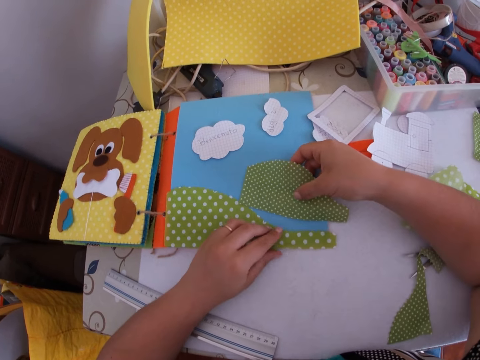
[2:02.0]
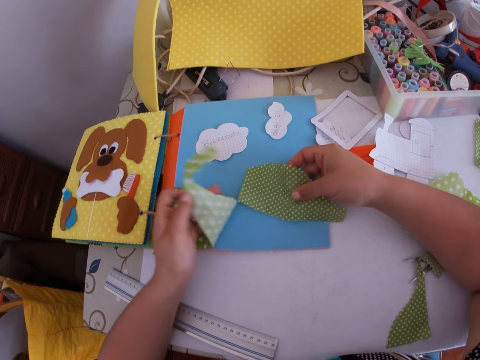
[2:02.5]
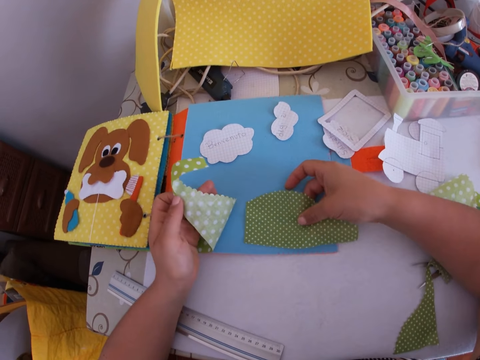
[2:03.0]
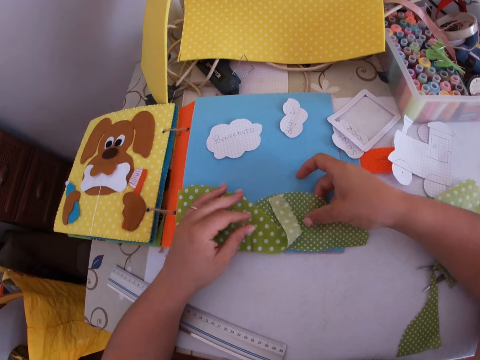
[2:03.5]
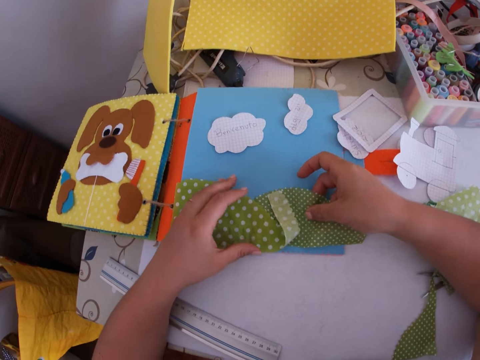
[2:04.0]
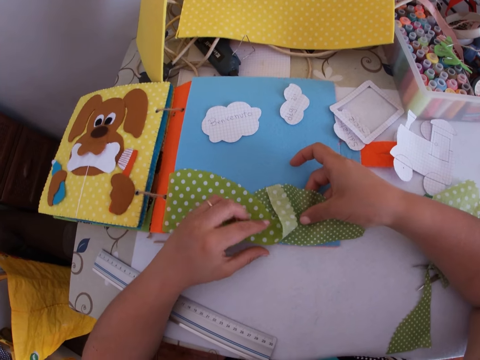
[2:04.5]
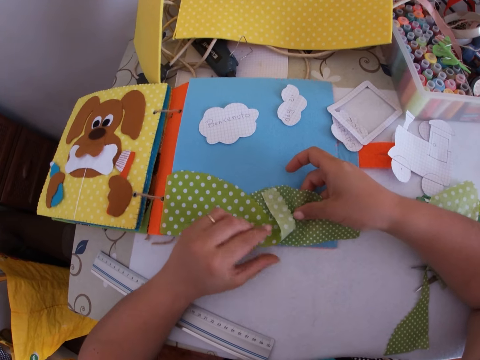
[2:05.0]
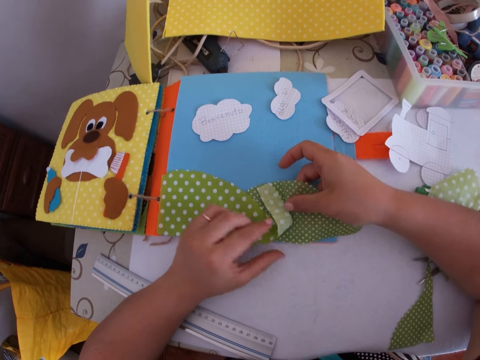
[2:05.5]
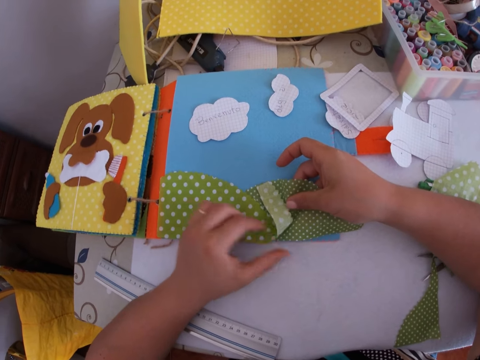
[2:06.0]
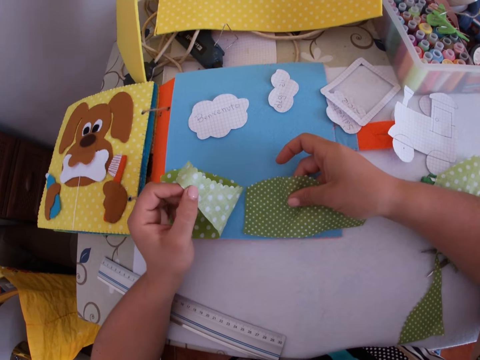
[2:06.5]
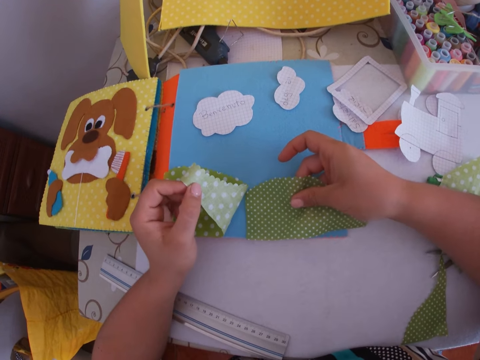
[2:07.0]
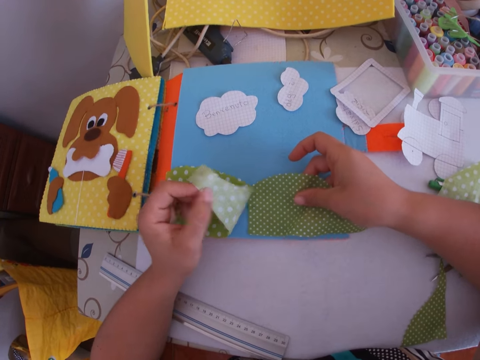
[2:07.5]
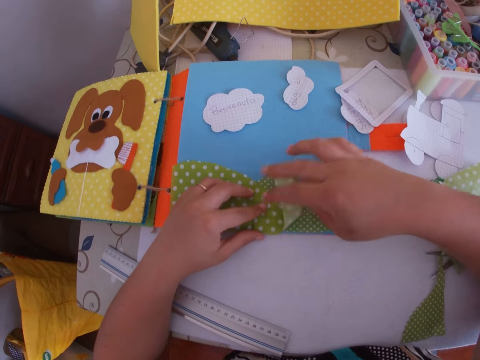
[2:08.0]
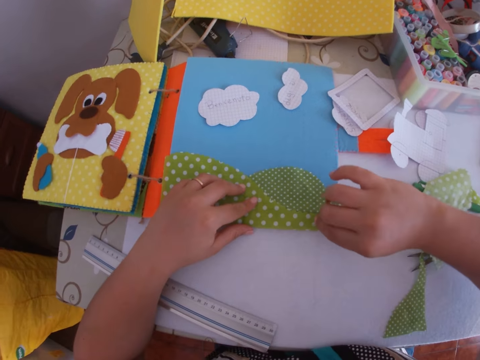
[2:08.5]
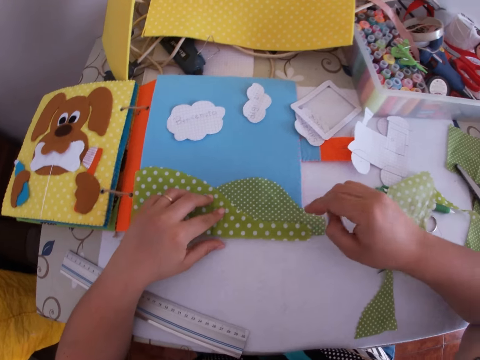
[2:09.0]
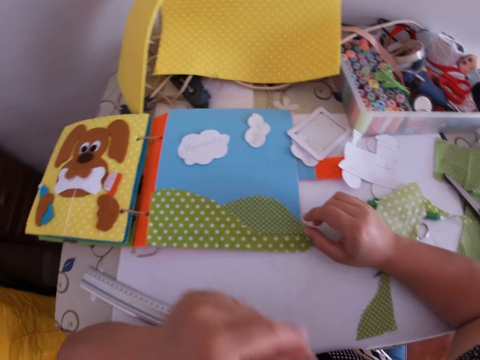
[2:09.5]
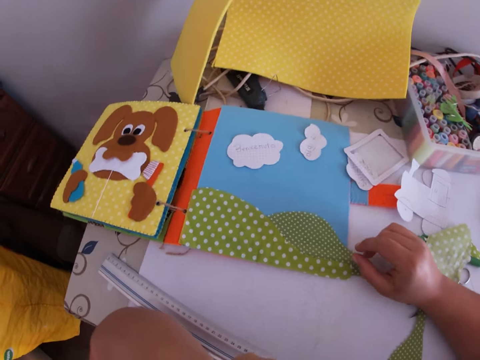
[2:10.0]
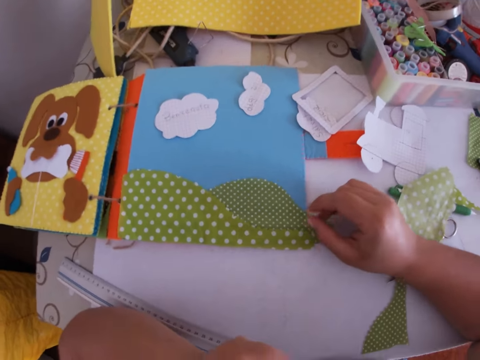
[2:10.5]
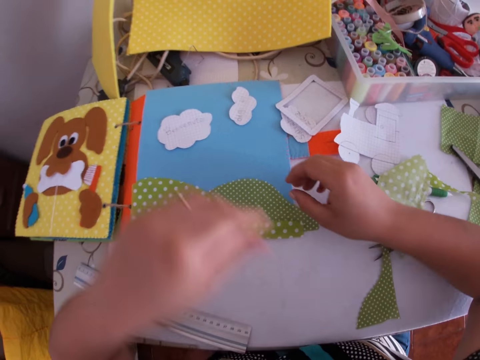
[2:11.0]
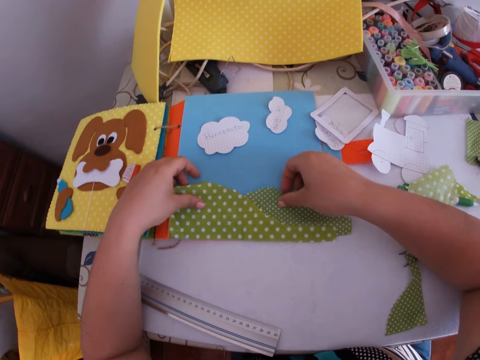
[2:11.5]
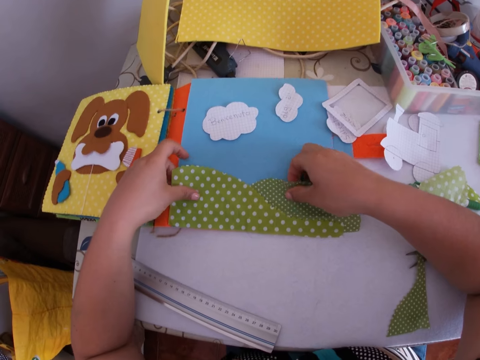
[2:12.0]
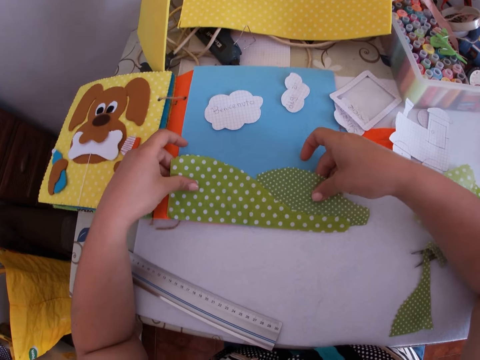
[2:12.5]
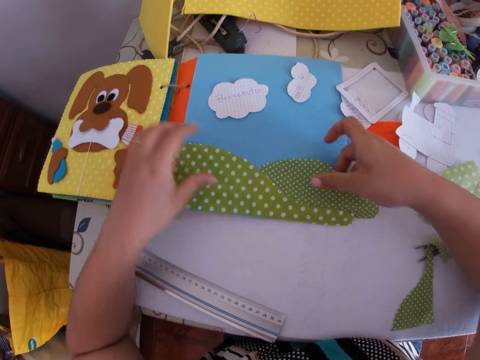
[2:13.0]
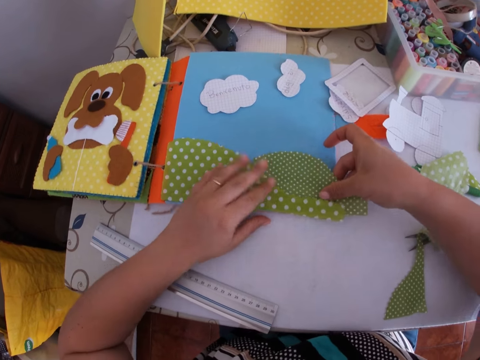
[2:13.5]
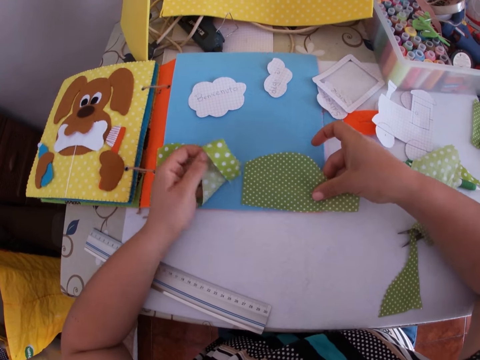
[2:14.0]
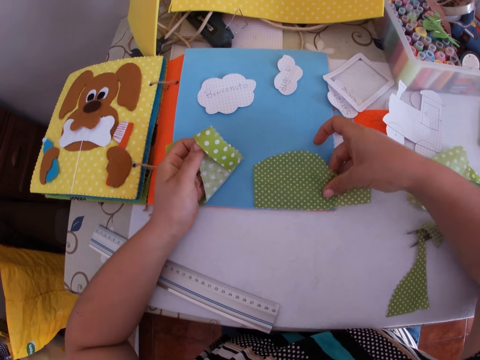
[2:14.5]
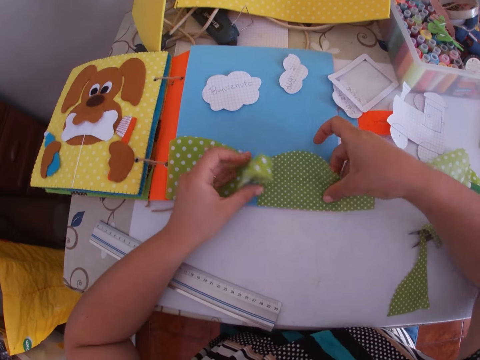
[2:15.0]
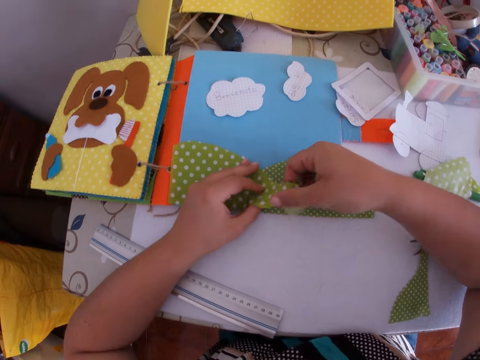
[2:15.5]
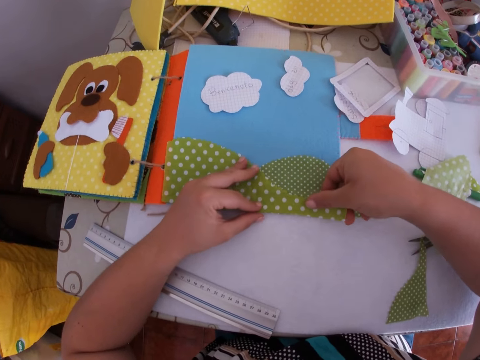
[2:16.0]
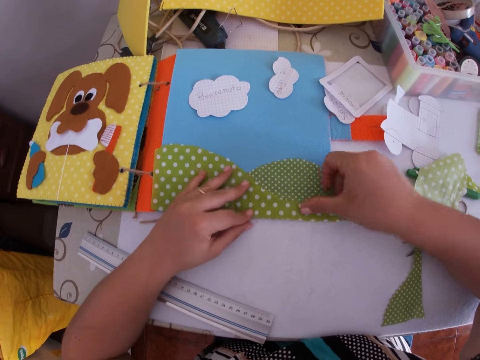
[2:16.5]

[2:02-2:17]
The camera wearer touches his face with his left hand. He adjusts the cloth crafts on the book with his hands.

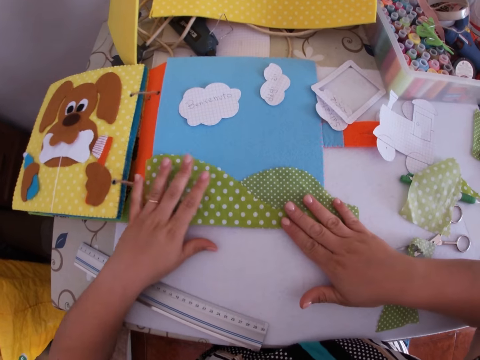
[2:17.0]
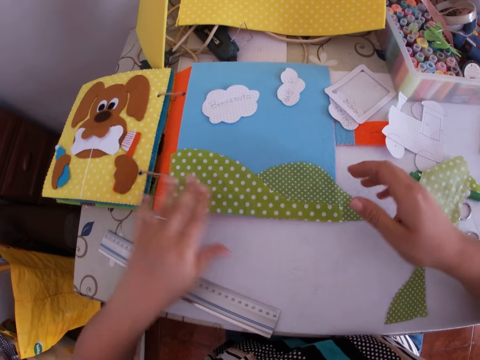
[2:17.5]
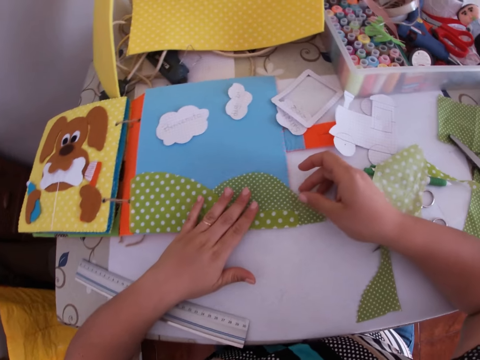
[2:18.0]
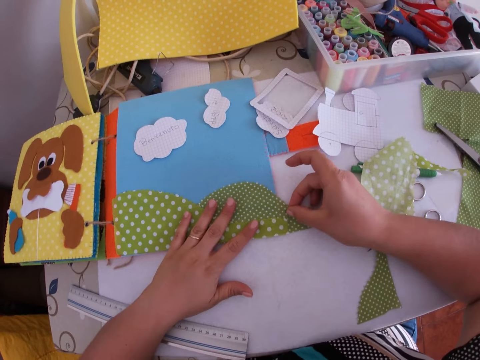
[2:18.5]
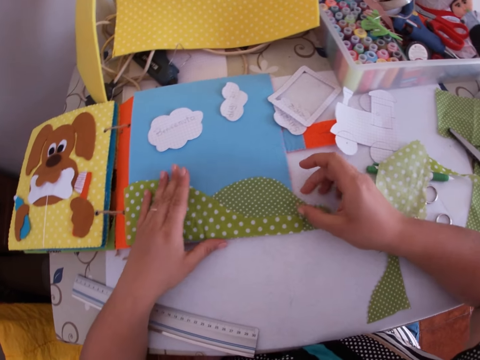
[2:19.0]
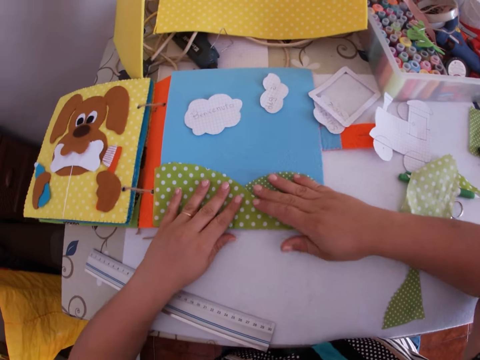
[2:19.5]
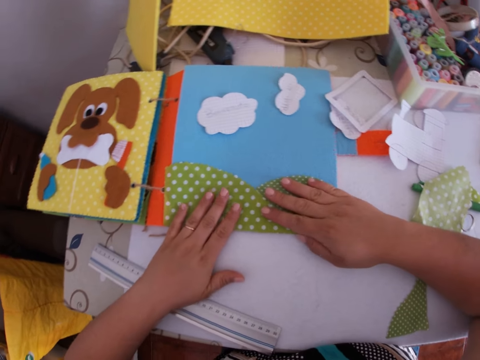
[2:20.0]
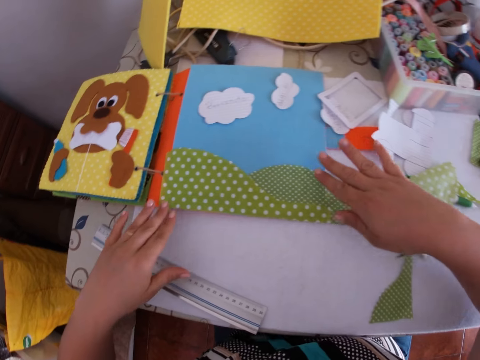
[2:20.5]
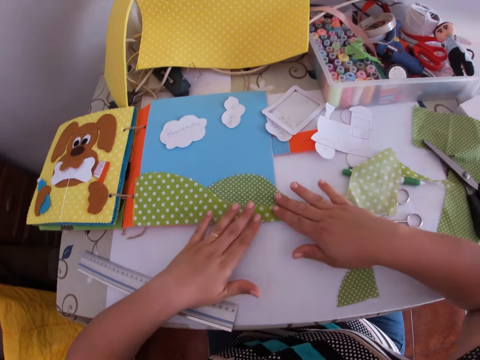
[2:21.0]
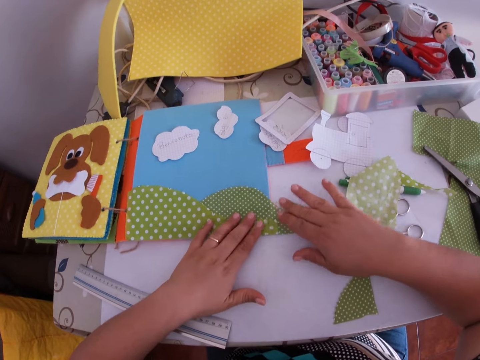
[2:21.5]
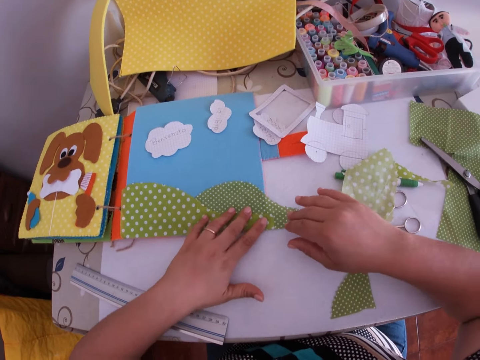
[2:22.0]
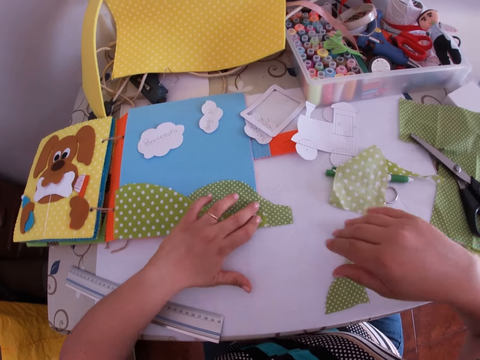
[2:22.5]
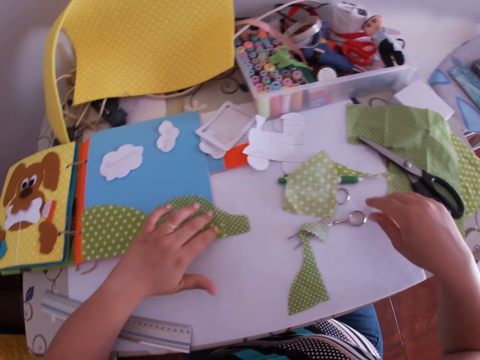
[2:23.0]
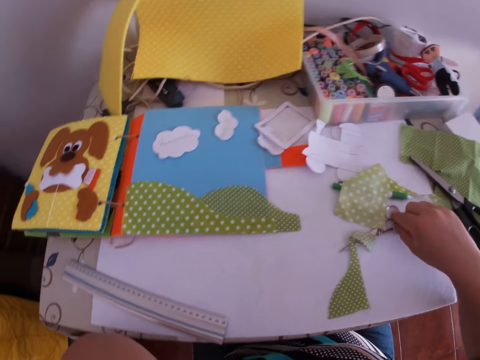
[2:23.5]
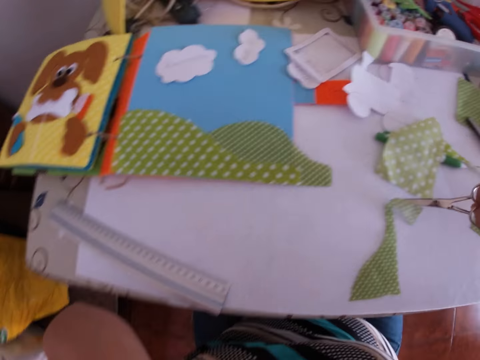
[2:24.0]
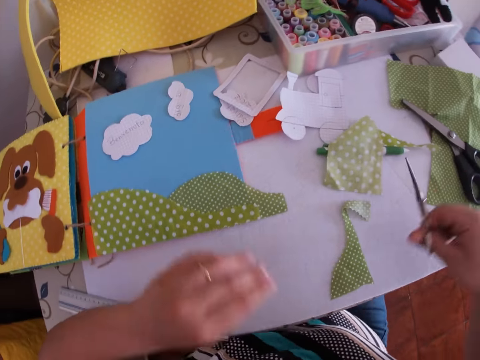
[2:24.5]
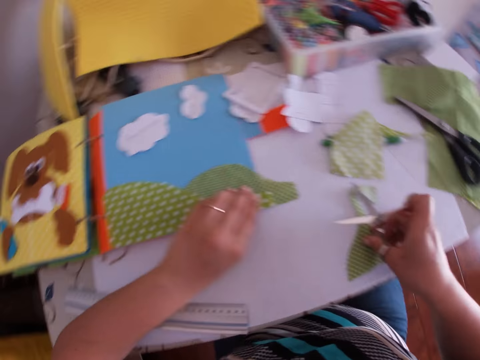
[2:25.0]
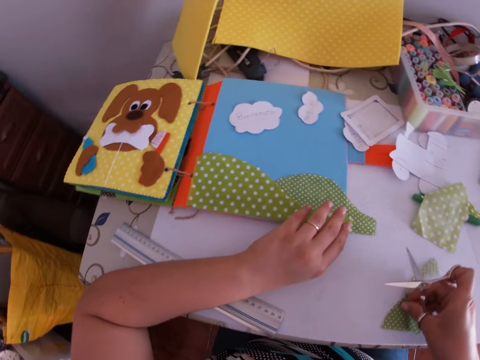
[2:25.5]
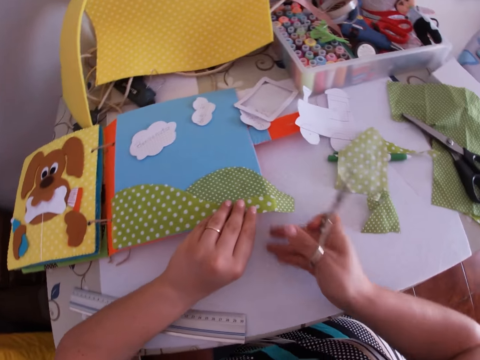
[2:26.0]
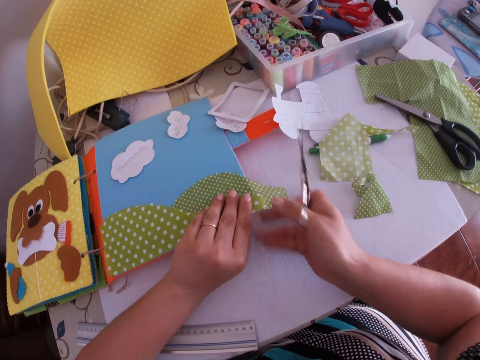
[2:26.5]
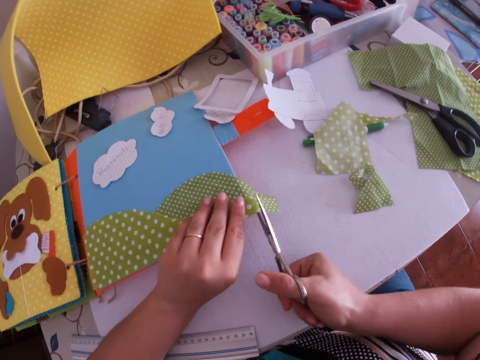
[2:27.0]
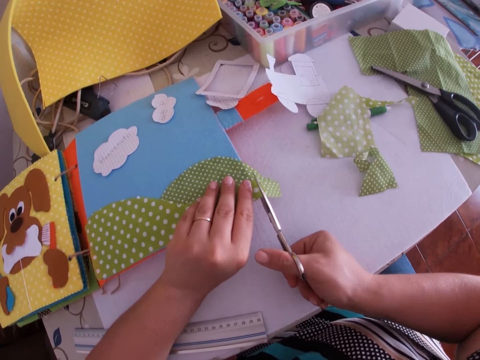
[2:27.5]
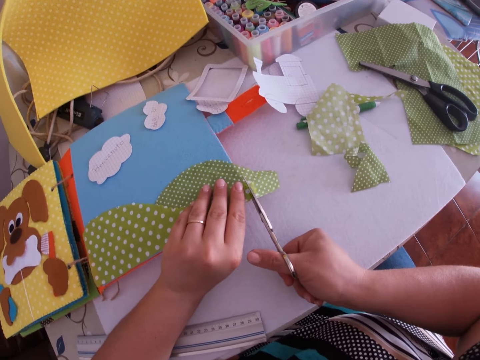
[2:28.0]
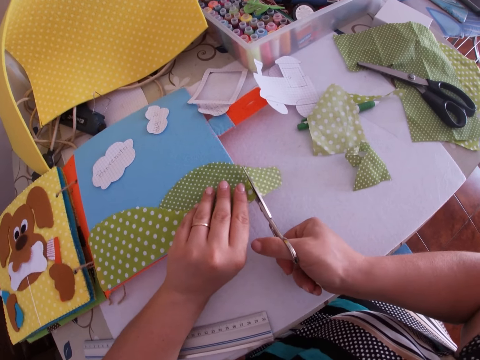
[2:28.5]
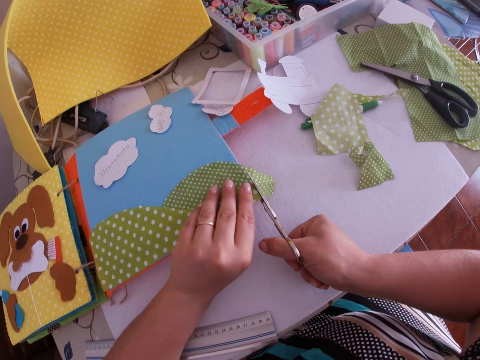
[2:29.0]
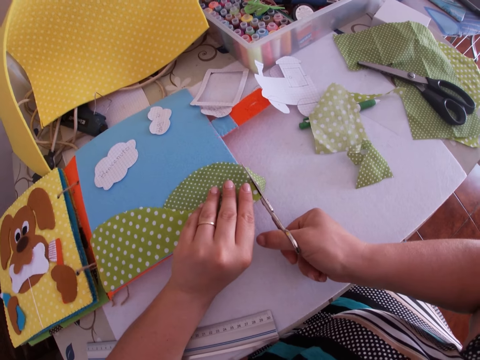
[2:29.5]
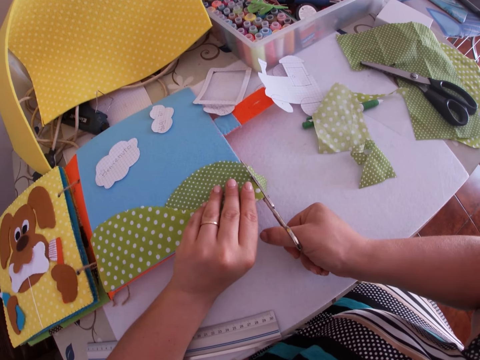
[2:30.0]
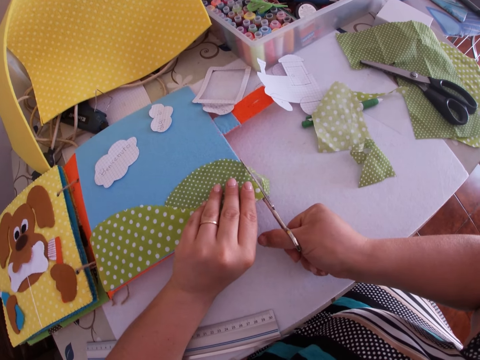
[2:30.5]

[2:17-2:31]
The camera wearer picks up the scissors on the table with his right hand. He moves a piece of cloth. He raises the book with his left hand. He adjusts the cloth craft with his right hand. He cuts the cloth craft with the scissors in his right hand.
